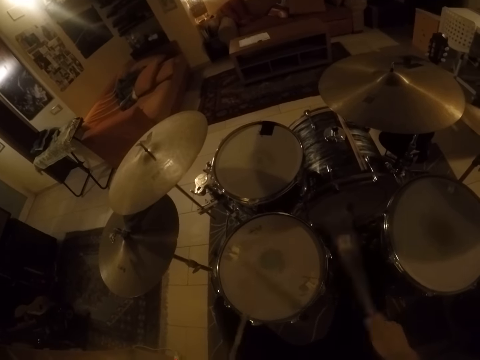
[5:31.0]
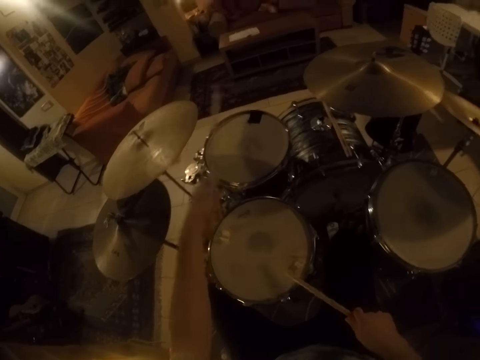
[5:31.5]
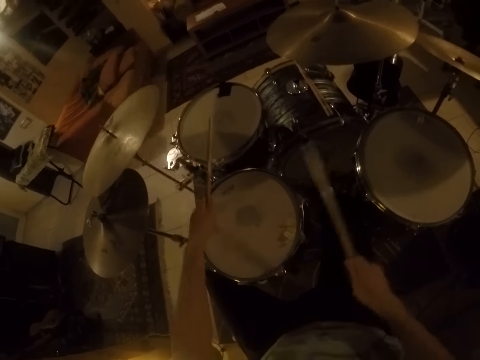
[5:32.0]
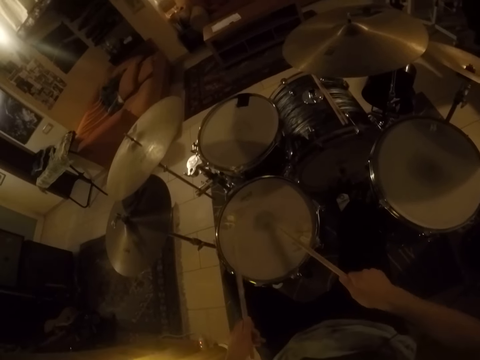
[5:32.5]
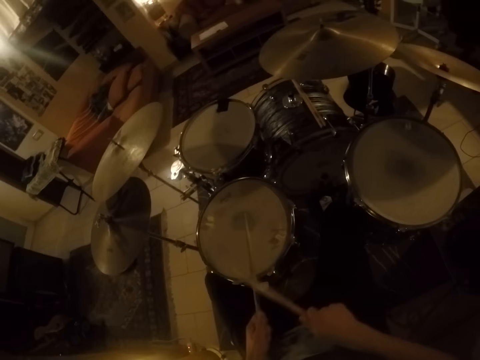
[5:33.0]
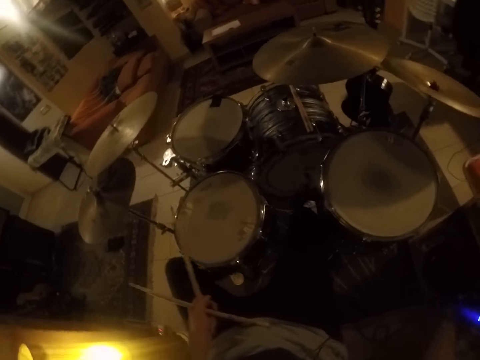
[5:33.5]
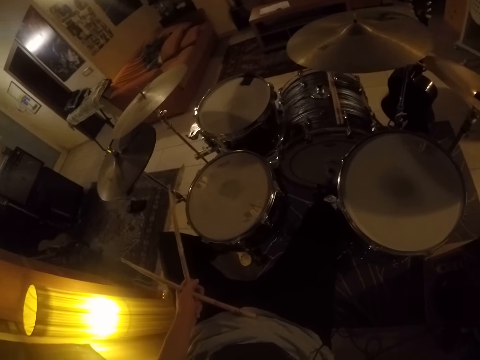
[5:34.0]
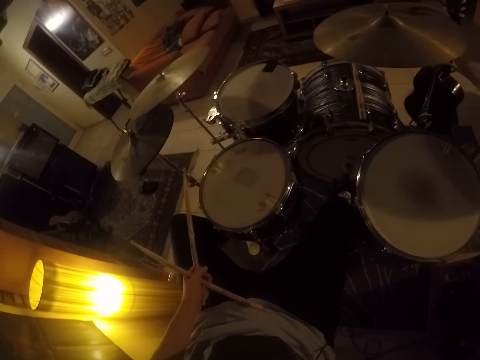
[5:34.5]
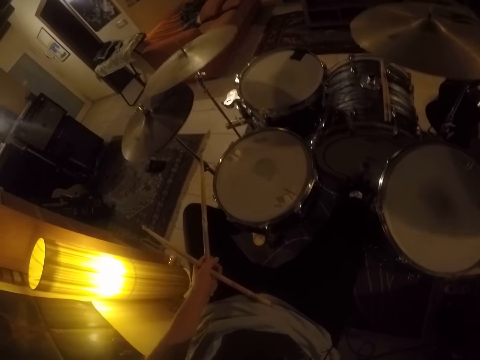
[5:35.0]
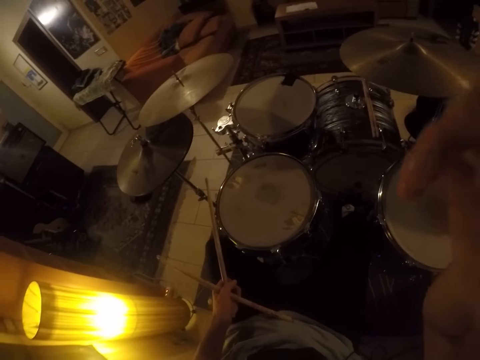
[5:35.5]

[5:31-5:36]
The camera wearer holds drum sticks.
